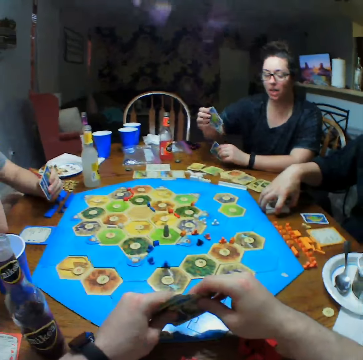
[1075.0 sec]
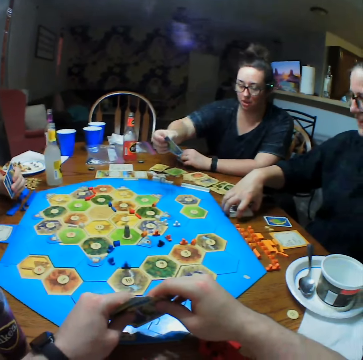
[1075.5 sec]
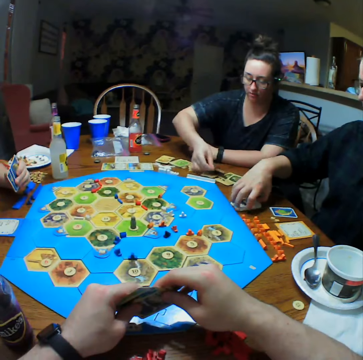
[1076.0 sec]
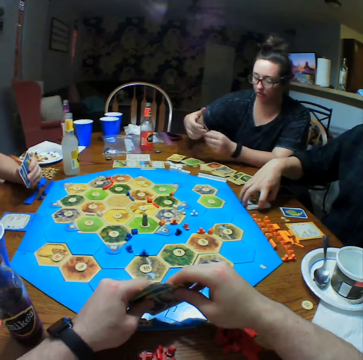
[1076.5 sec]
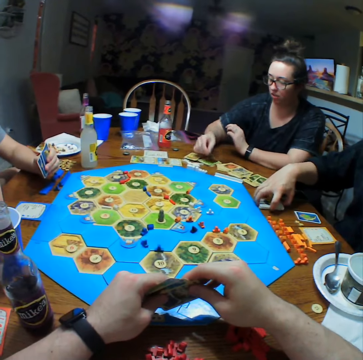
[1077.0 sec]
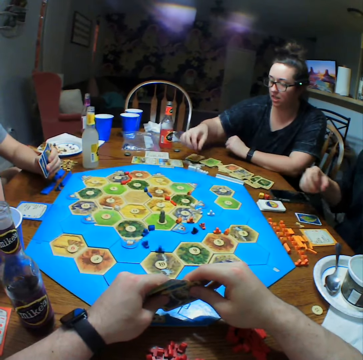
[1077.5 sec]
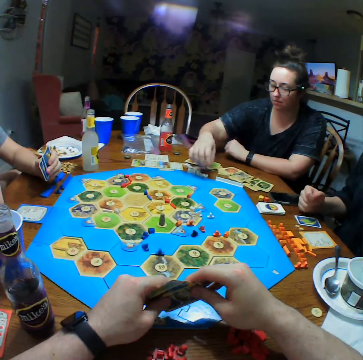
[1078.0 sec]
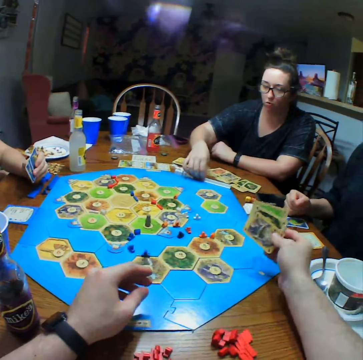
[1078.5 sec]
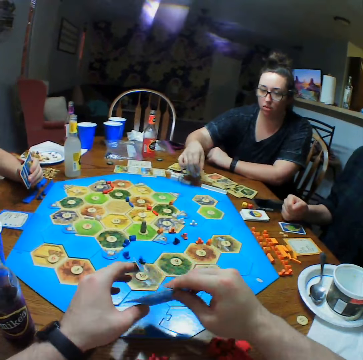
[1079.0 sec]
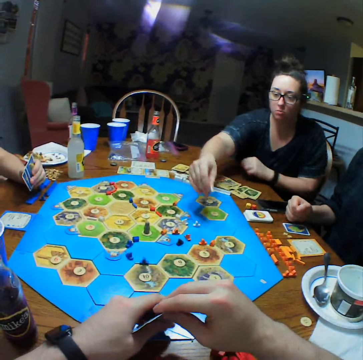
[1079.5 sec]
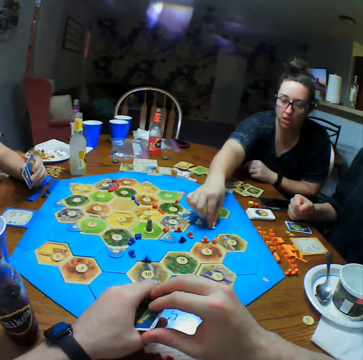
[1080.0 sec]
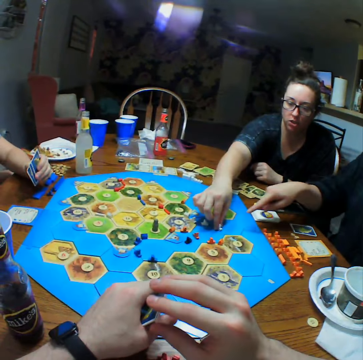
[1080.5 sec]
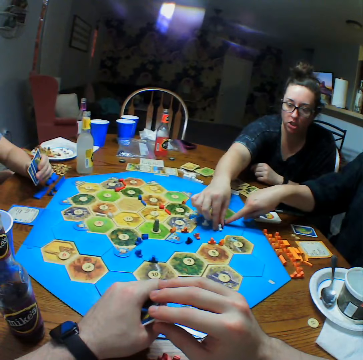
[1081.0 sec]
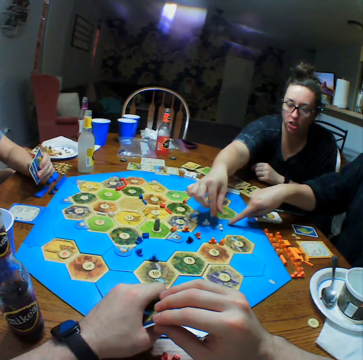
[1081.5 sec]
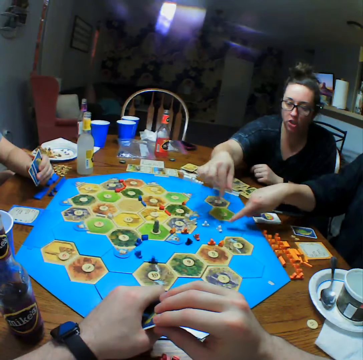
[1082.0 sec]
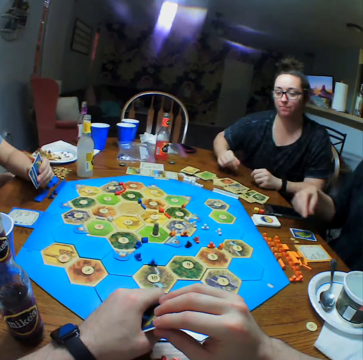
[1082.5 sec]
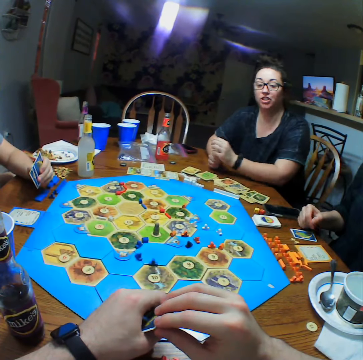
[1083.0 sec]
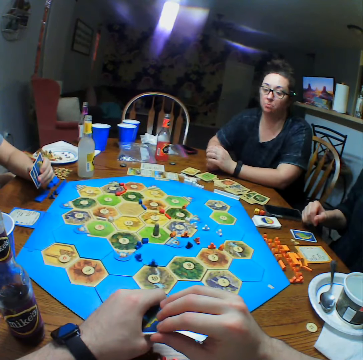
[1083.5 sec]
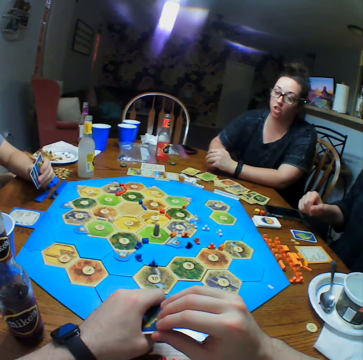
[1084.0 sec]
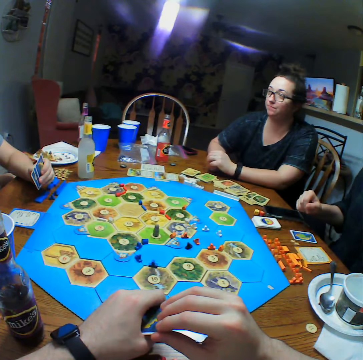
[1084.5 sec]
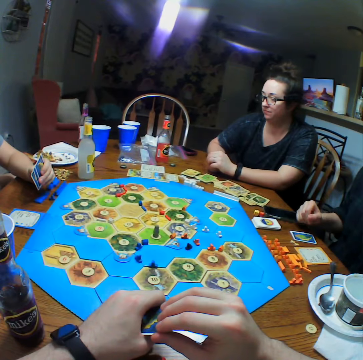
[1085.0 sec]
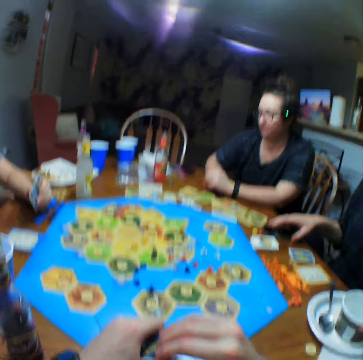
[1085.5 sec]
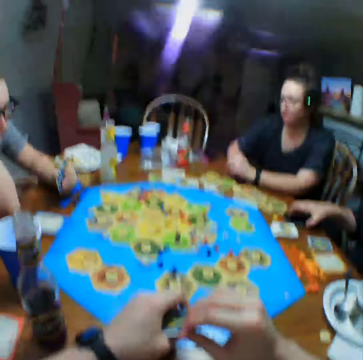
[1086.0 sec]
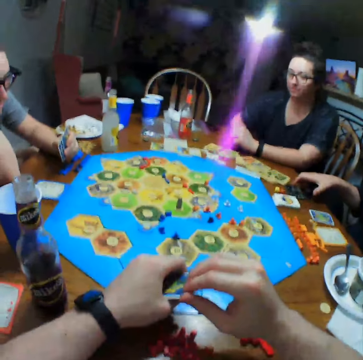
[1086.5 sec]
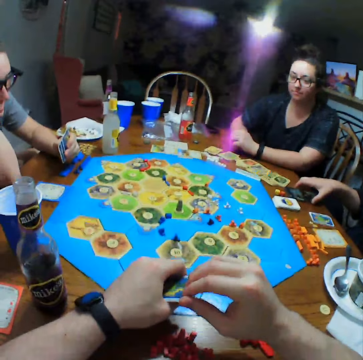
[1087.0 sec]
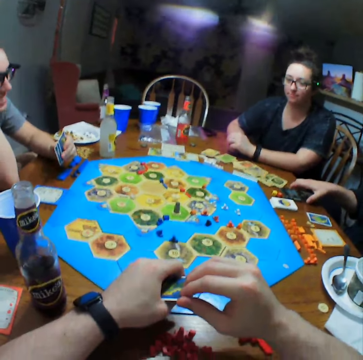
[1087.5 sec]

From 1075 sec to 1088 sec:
A person puts cards on the table. The camera wearer moves hands. The person puts dice on the board. Another person touches the board.

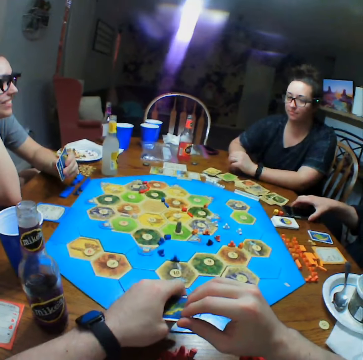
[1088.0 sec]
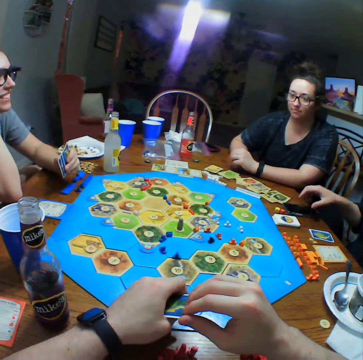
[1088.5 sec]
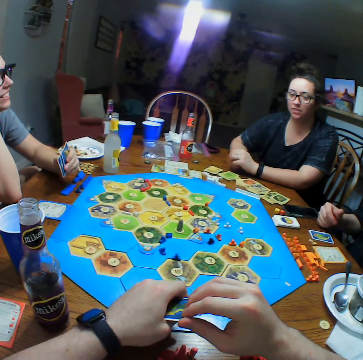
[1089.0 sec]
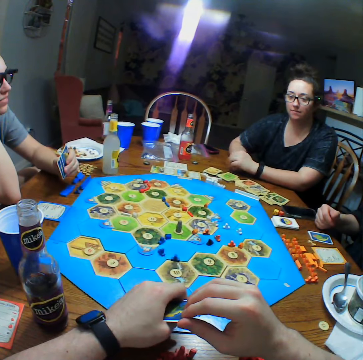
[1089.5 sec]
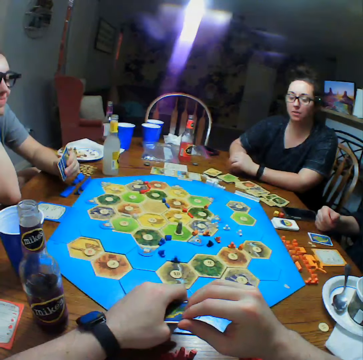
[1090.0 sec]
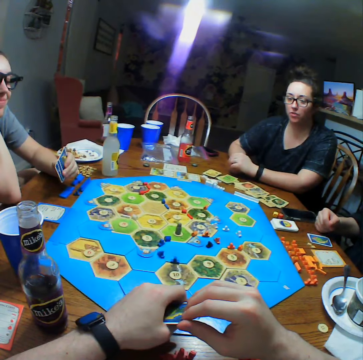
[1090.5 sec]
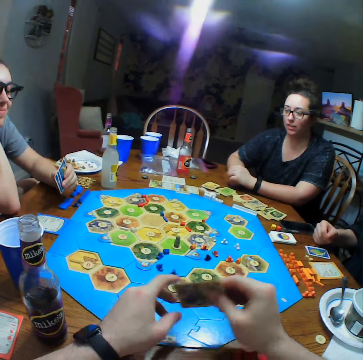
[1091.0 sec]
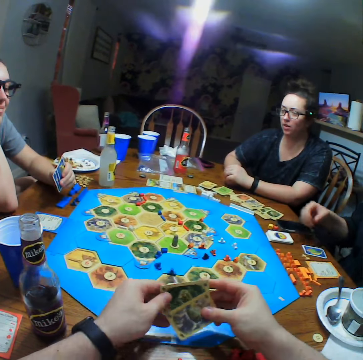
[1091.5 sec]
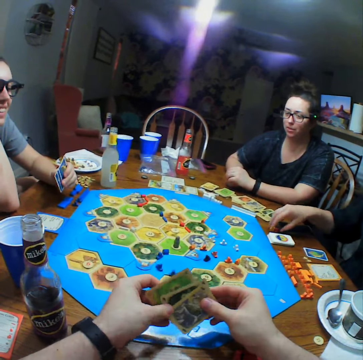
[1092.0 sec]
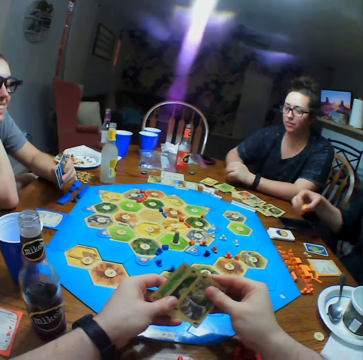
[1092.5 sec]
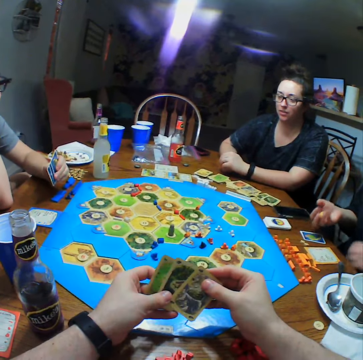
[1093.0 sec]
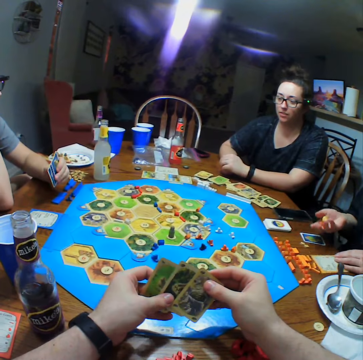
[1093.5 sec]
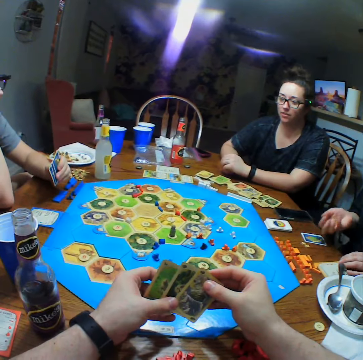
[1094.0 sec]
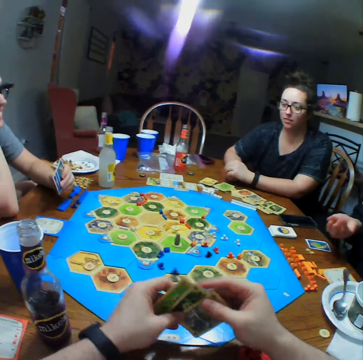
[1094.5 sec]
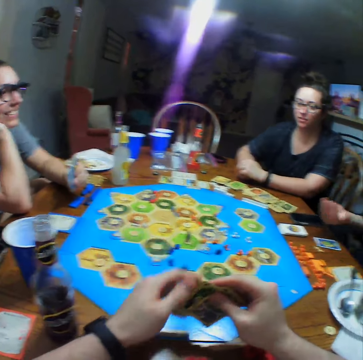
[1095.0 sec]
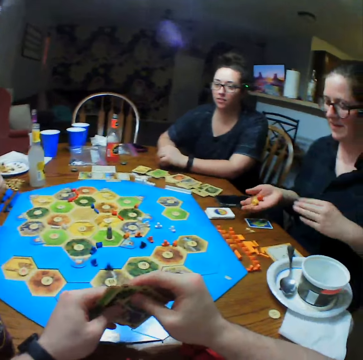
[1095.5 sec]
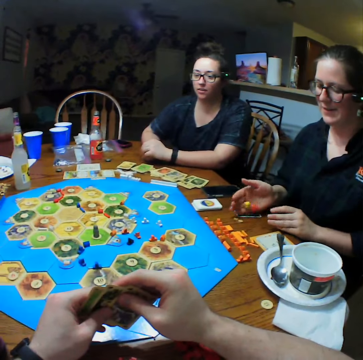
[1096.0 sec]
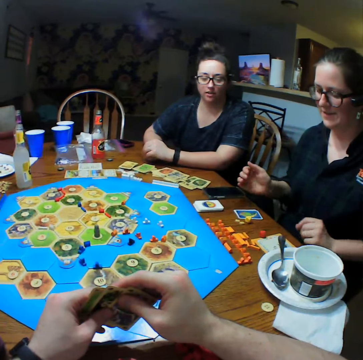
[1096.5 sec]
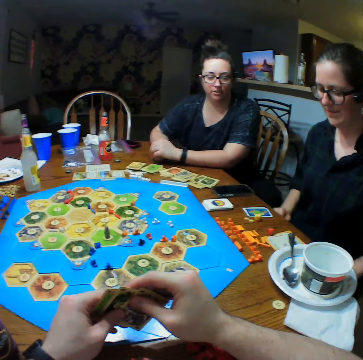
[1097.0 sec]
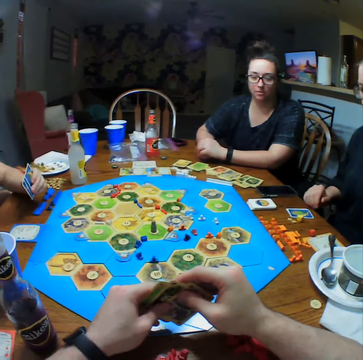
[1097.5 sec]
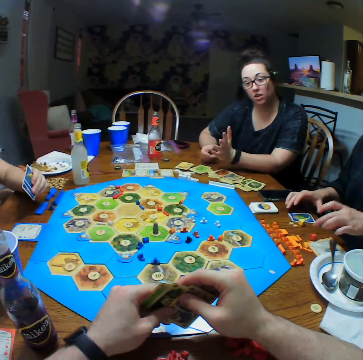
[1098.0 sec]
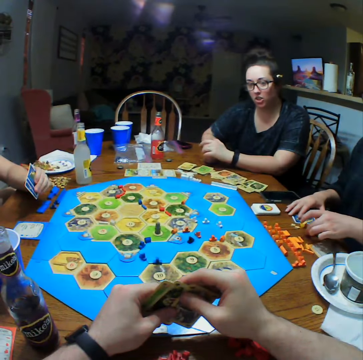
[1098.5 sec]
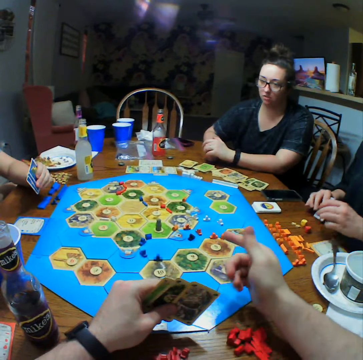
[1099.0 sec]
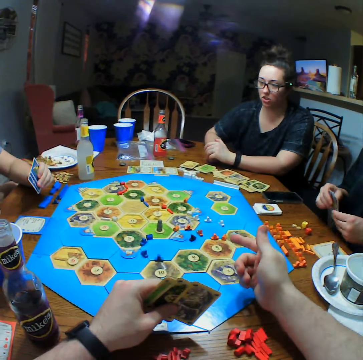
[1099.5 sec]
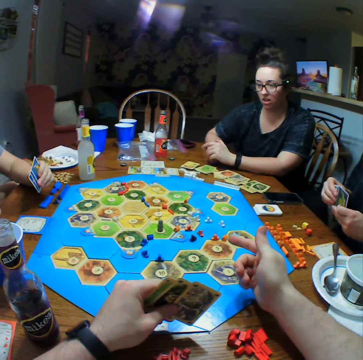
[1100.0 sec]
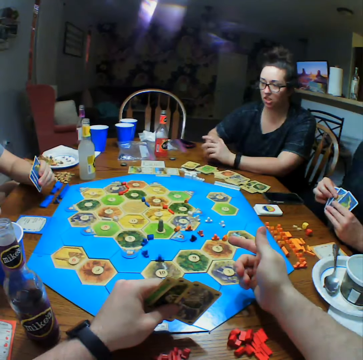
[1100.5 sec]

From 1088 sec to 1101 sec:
A person moves the hand. The camera wearer moves the hand. Another person takes dice on the table and plays monopoly. The other person throws the dice on the table. The first person raises the left hand. The other person takes a card on the table. The camera wearer points at the dice.

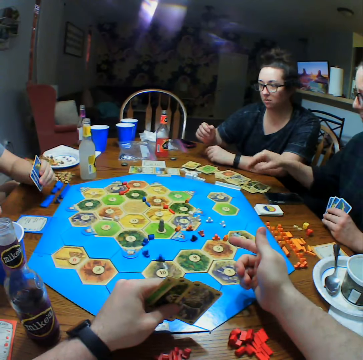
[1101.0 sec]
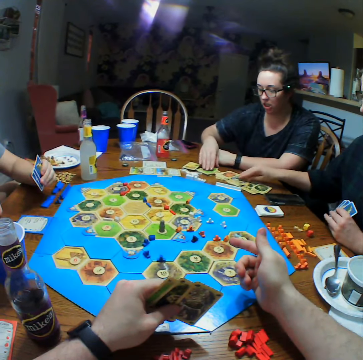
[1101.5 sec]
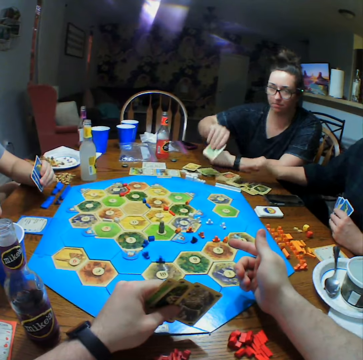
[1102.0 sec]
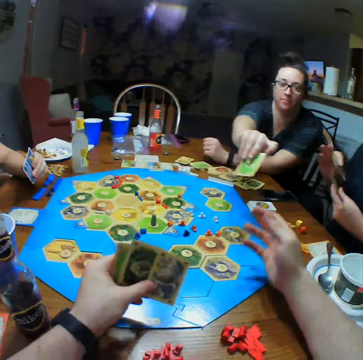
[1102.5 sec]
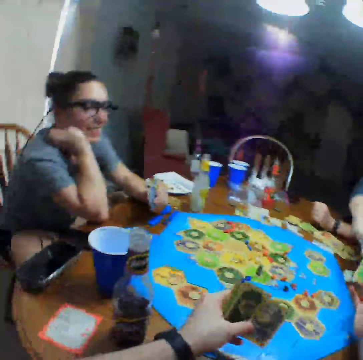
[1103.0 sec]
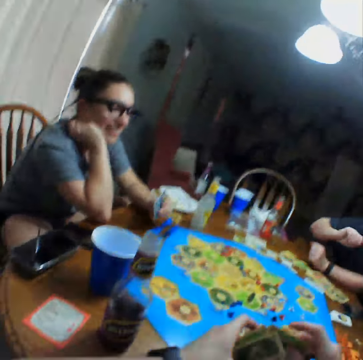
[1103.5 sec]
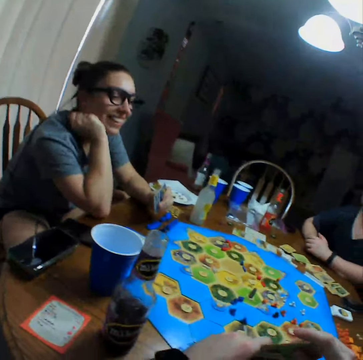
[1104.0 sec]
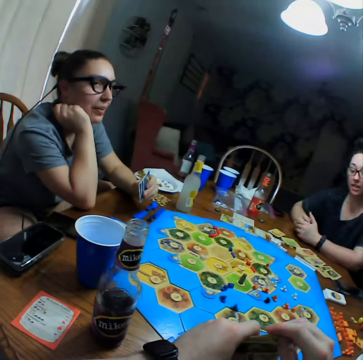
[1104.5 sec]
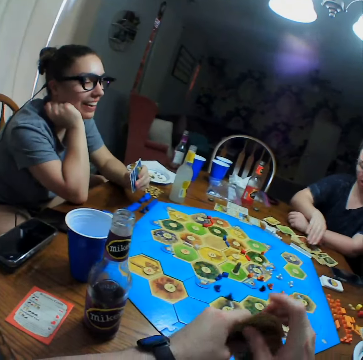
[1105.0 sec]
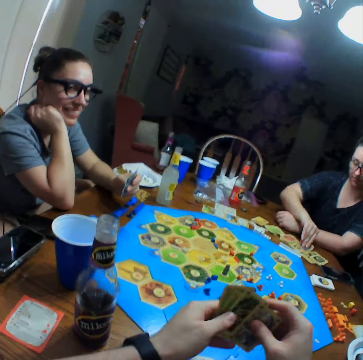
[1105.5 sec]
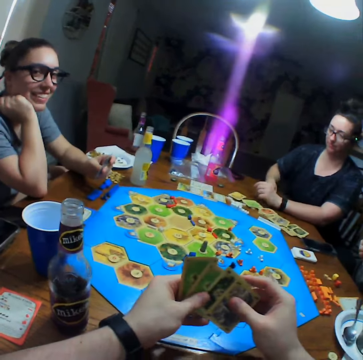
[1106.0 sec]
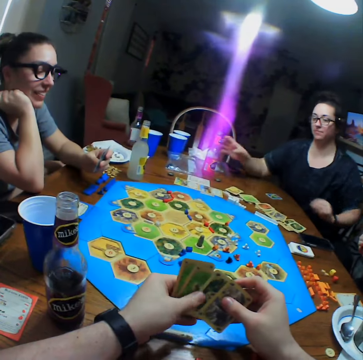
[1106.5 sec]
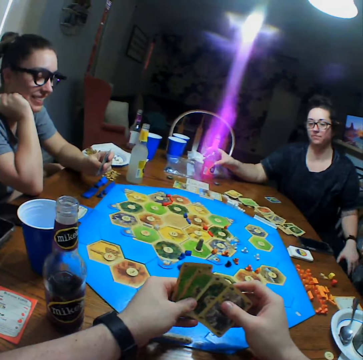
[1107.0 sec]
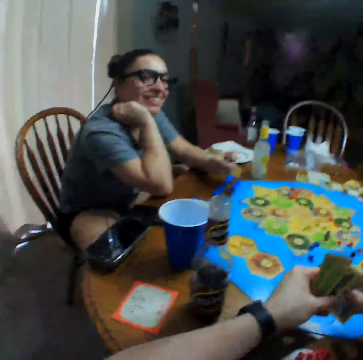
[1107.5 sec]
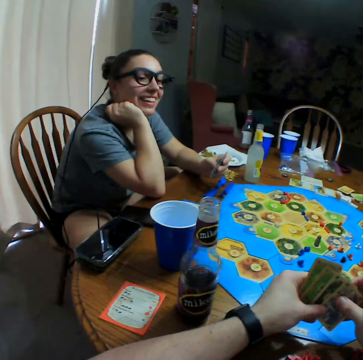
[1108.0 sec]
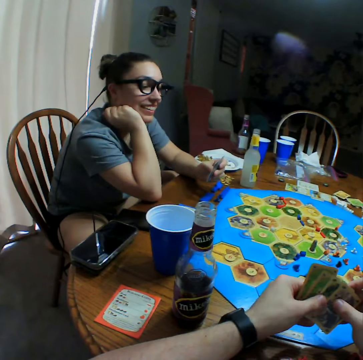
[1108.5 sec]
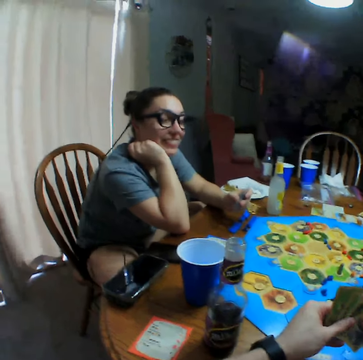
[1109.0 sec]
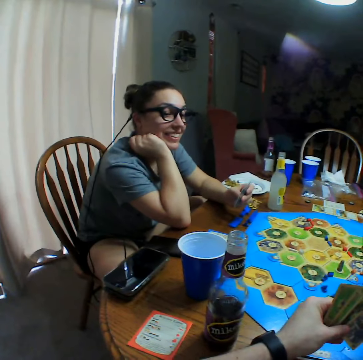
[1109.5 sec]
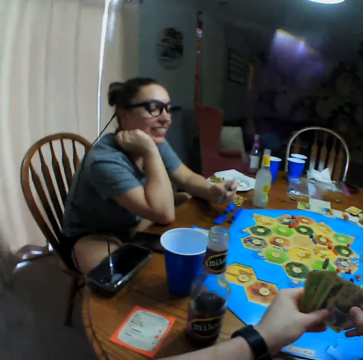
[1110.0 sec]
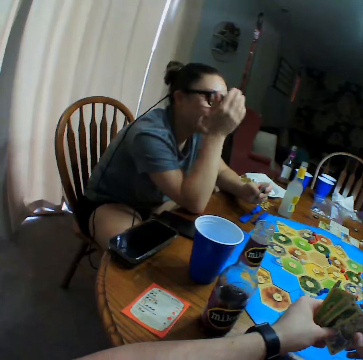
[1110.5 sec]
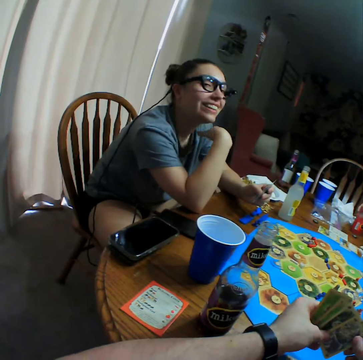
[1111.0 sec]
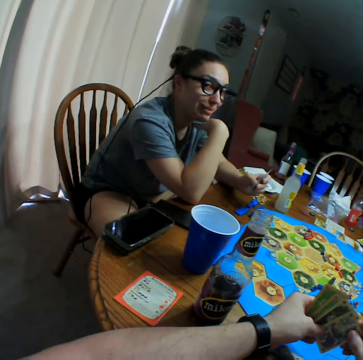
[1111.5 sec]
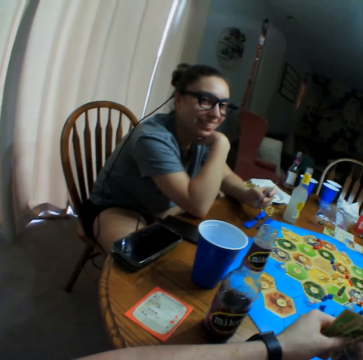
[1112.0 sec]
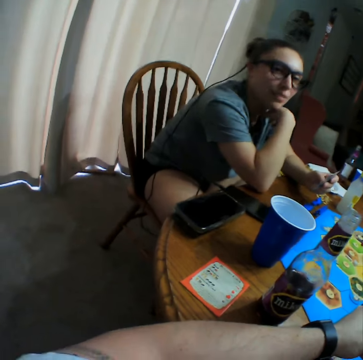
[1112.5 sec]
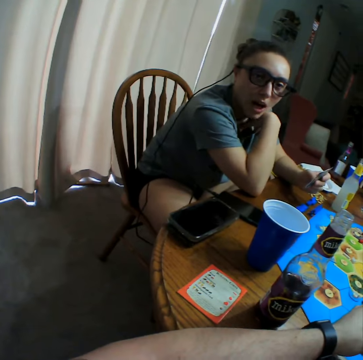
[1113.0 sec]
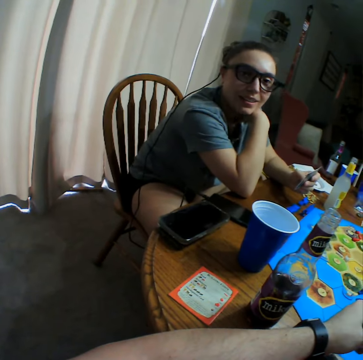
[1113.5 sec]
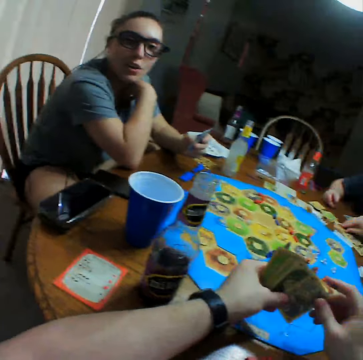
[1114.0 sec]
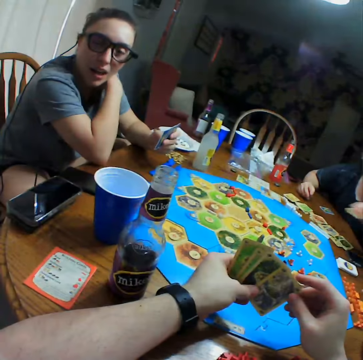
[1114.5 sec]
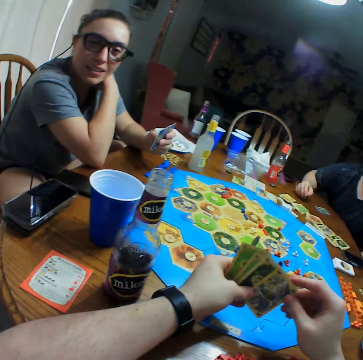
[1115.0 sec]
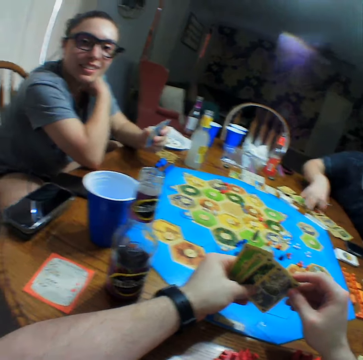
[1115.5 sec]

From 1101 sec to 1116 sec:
A person takes a card on the table. The person picks cards again. The person gives the camera wearer a card. The camera wearer picks cards from the person. Another person laughs. The first person takes a card on the table and puts the card on the table. The other person looks at the cards. The first person takes a bottle of soda on the table. The other person nods the head. The camera wearer selects cards. The other person touches the chin. The first person puts the bottle on the table. The other person interacts with the camera wearer. A third person picks cards.
